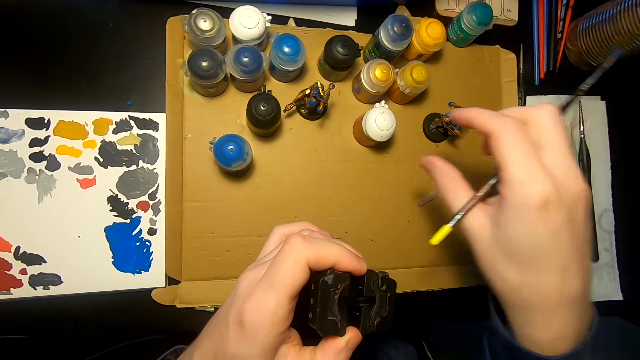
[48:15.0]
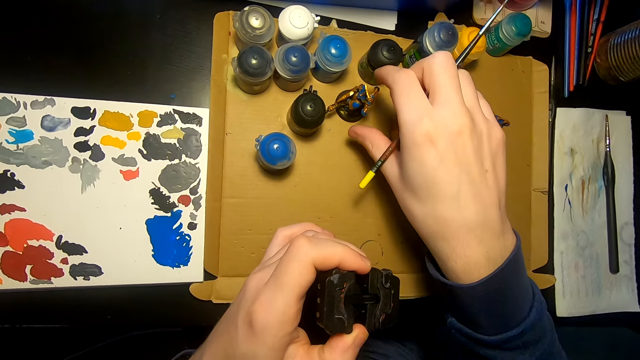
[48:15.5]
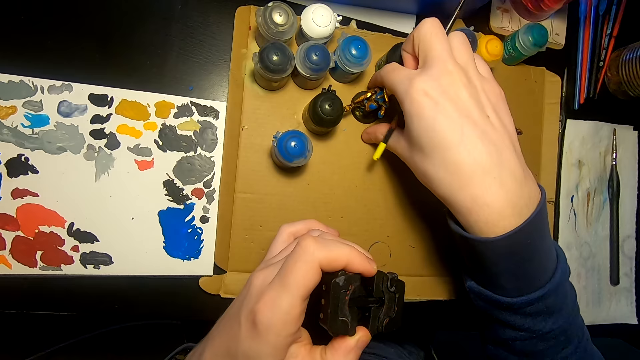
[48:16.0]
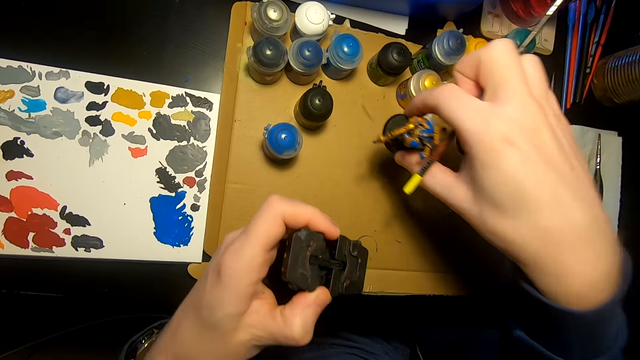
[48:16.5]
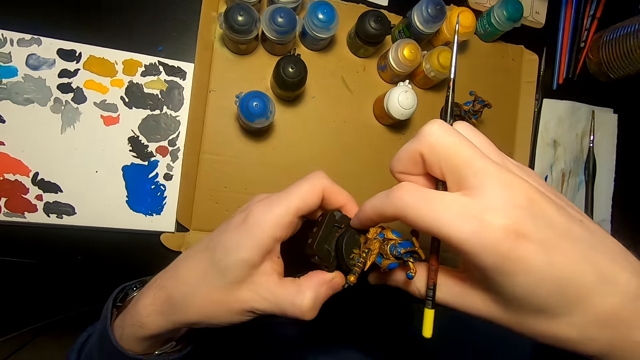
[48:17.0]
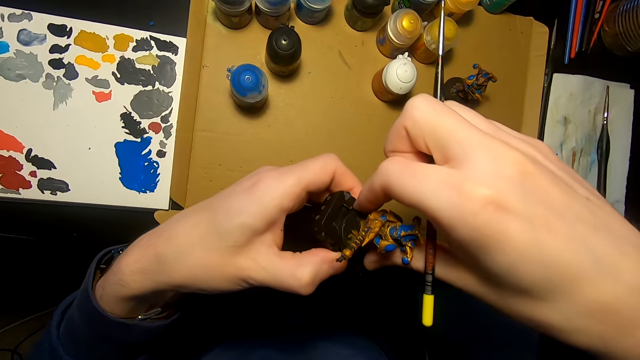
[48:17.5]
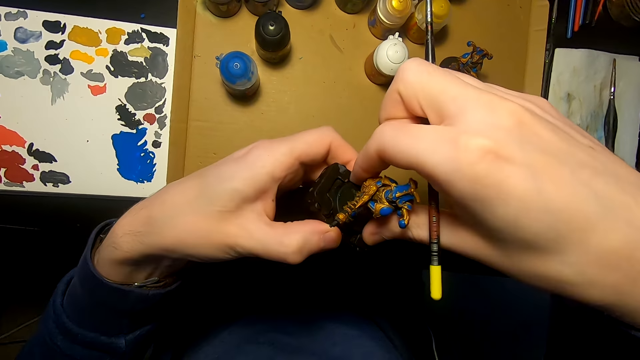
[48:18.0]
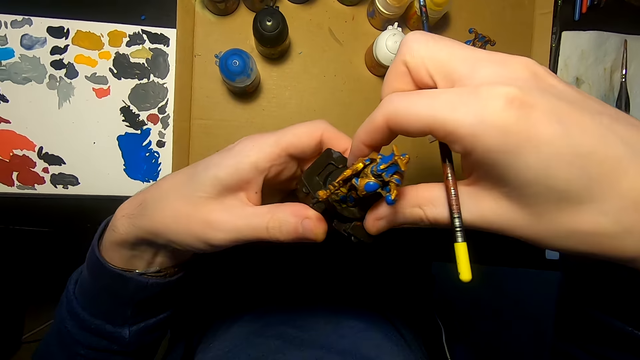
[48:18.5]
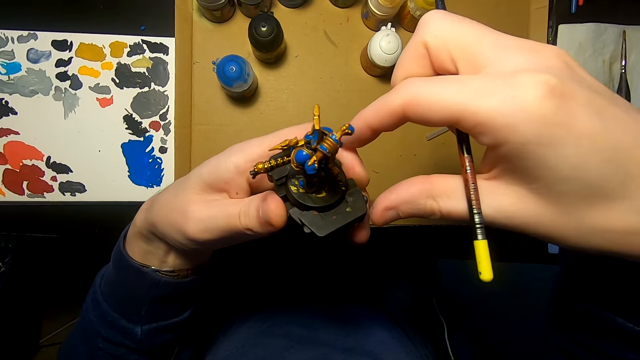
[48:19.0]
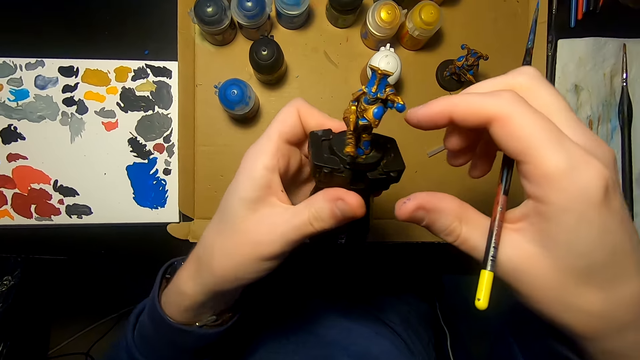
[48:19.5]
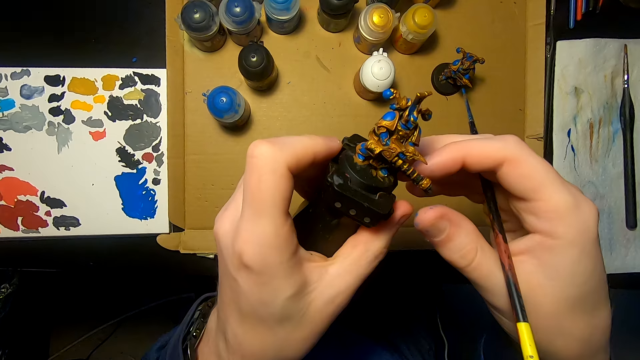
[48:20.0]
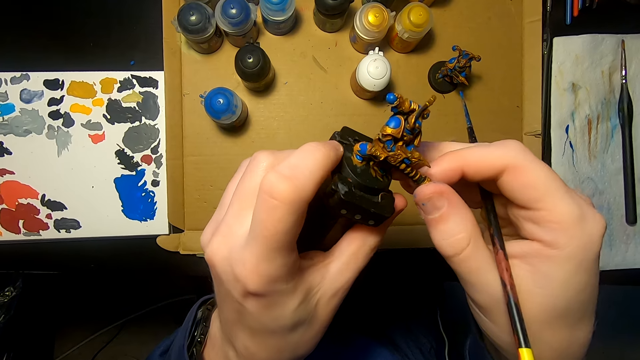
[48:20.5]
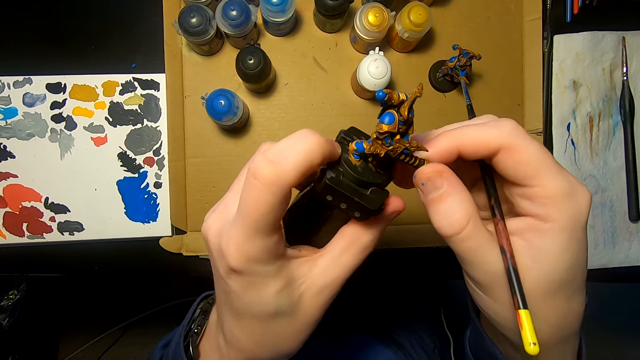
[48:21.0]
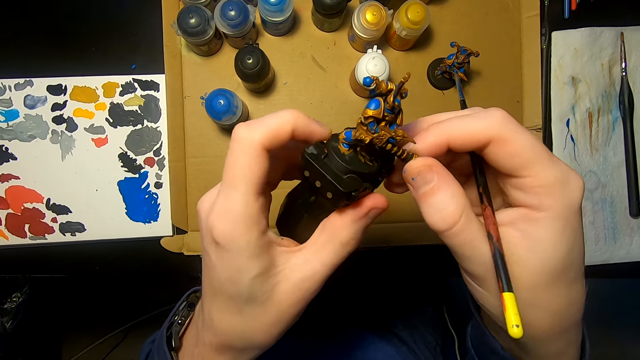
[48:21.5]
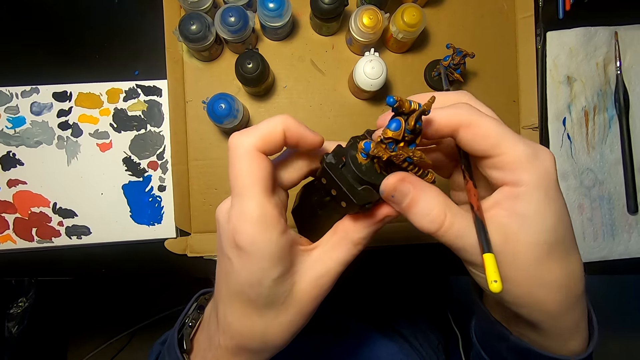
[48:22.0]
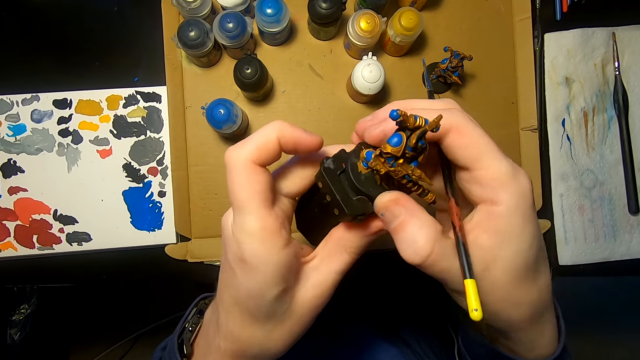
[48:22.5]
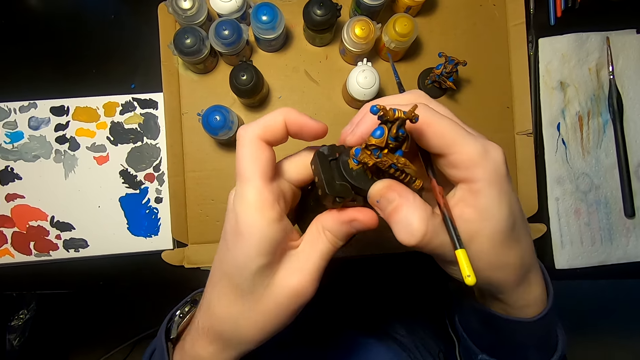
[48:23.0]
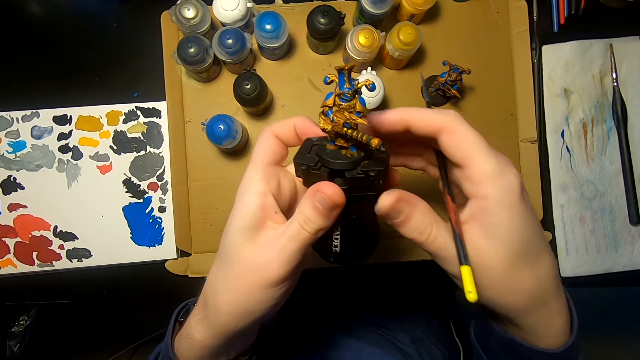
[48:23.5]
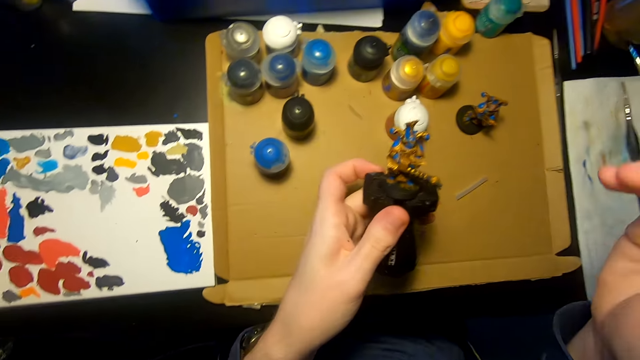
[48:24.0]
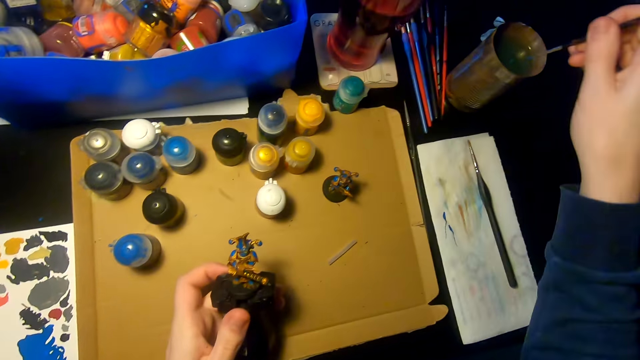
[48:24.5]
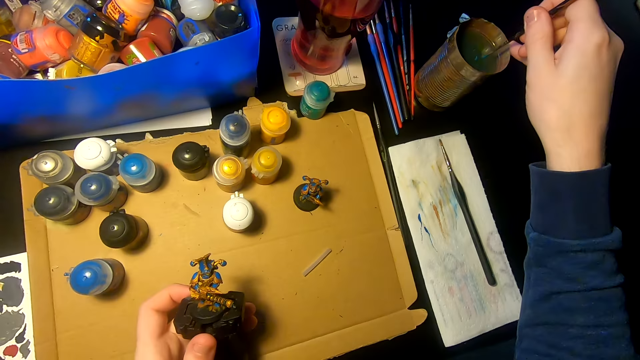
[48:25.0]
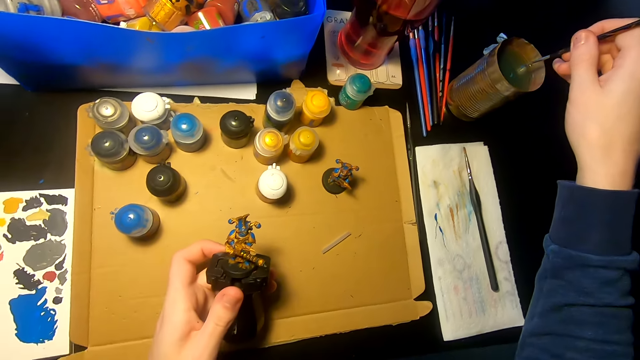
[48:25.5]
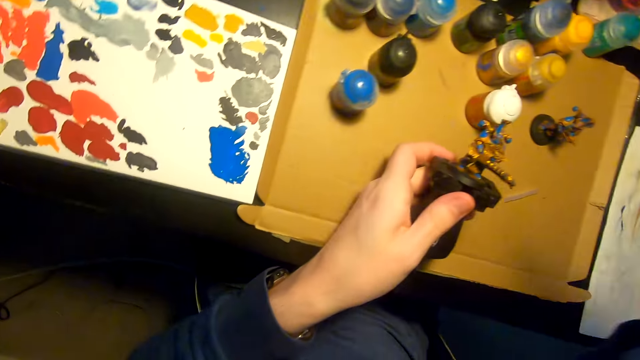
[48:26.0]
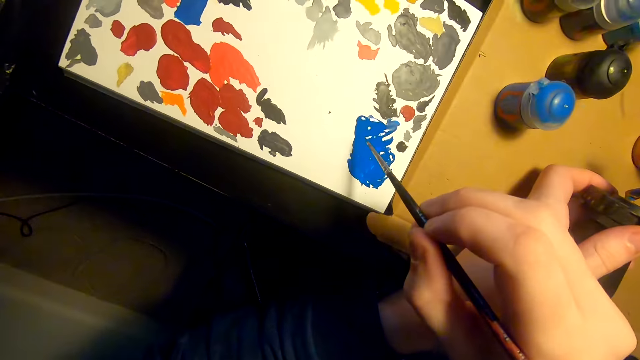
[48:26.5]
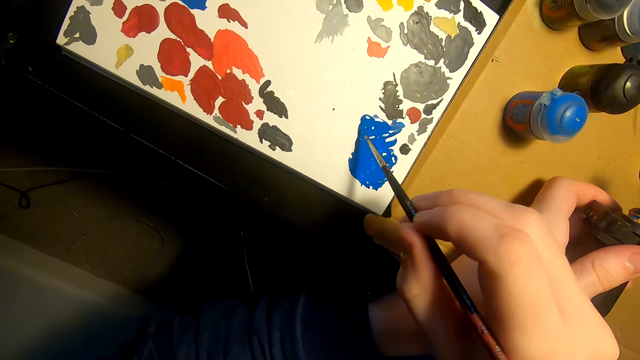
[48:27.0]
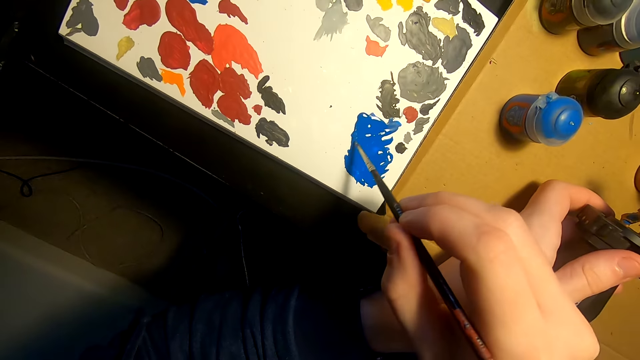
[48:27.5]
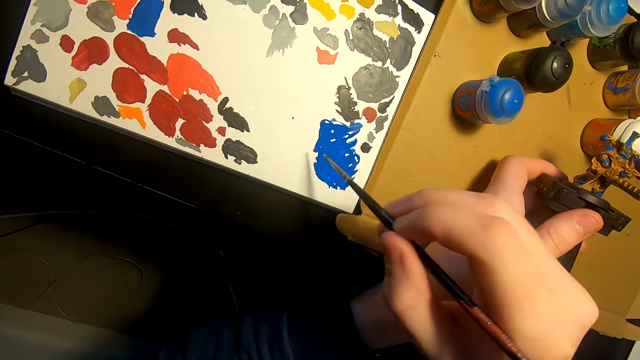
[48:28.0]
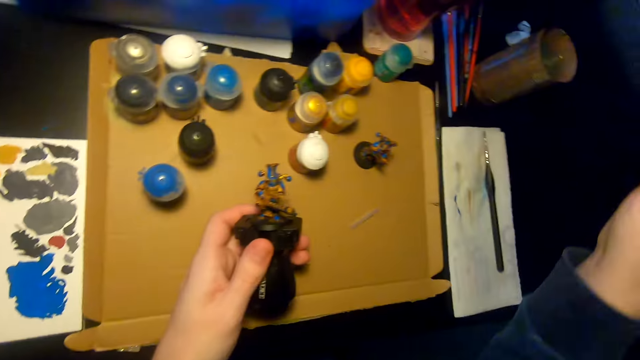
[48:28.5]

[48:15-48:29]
The camera wearer puts a figurine or sculpture on the table and moves the right hand. They pick up the figurine and put the figurine on a painting holder. They look at the sculpture and touch the figurine. They tighten the figurine on the painting holder. They move the right hand, lift the right hand, and dip a paintbrush or pen brush in water. They lift the right hand and rub the pen brush on the paint. They dip the paintbrush in the paint.

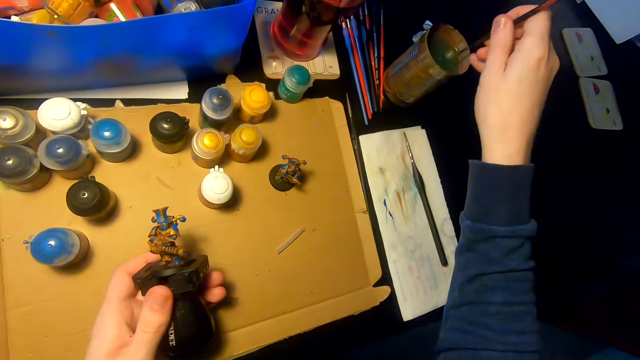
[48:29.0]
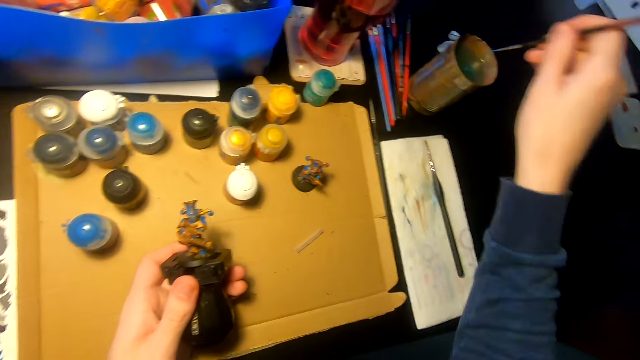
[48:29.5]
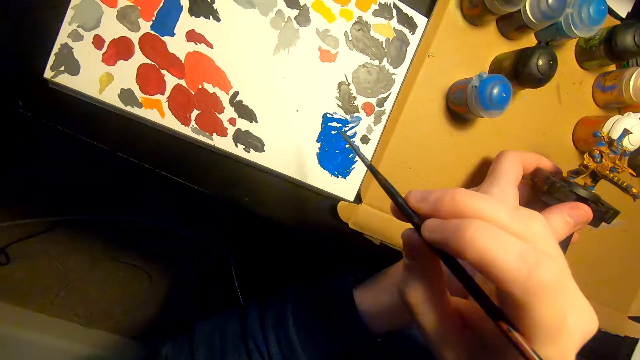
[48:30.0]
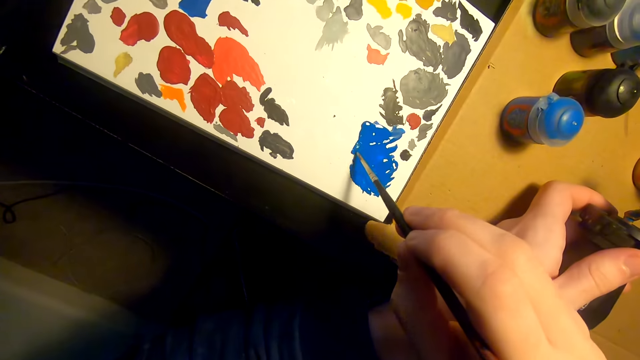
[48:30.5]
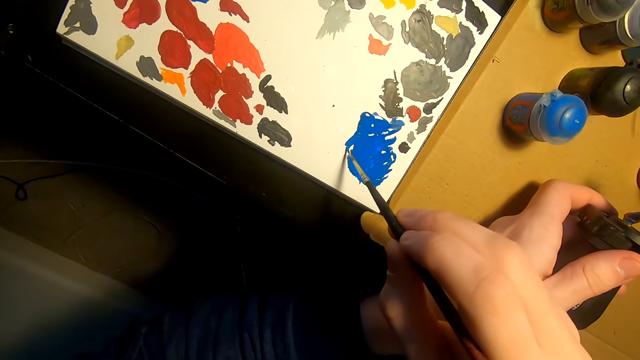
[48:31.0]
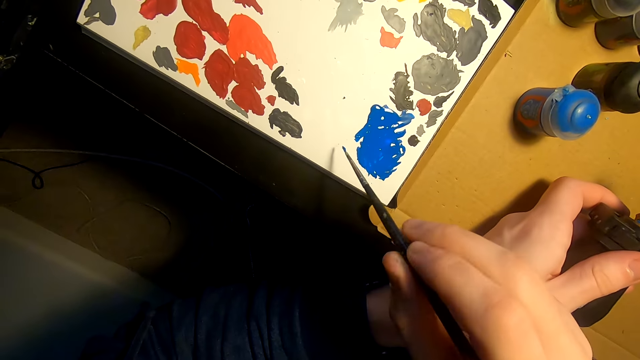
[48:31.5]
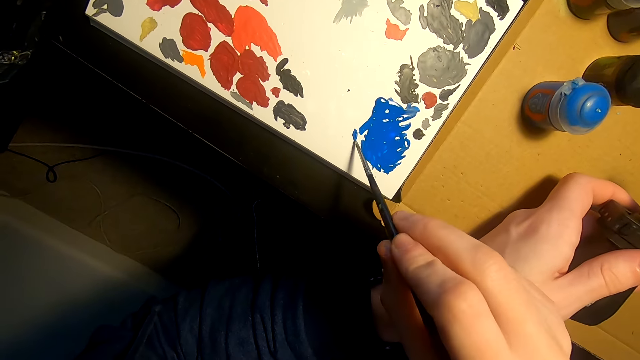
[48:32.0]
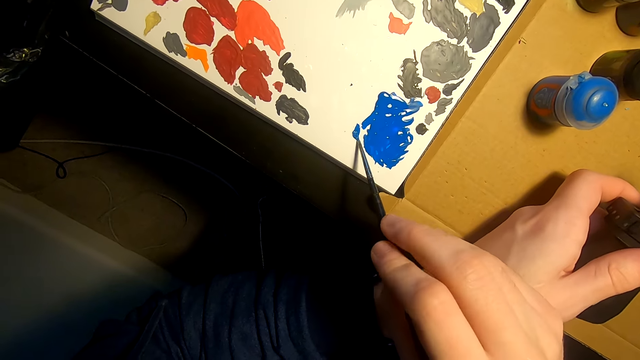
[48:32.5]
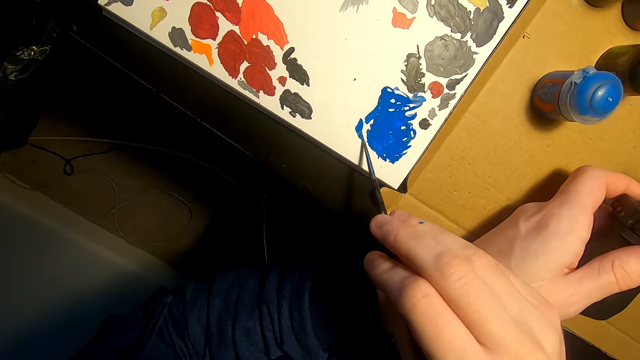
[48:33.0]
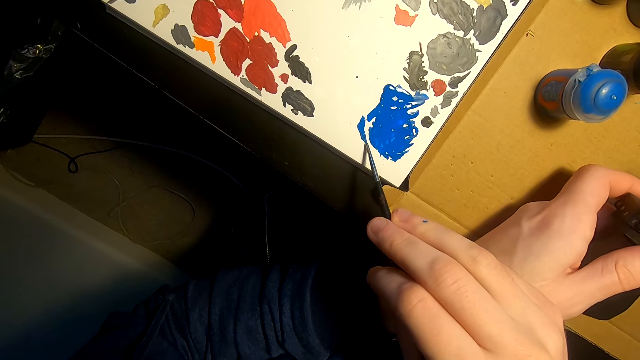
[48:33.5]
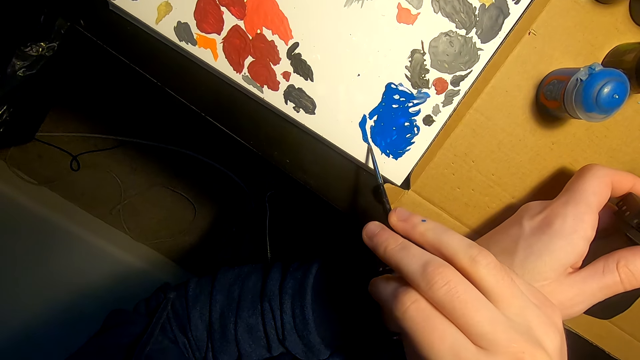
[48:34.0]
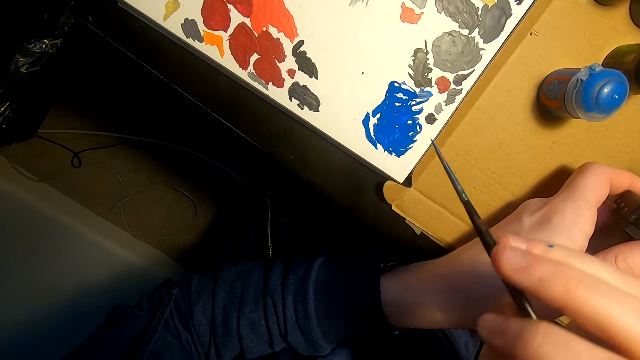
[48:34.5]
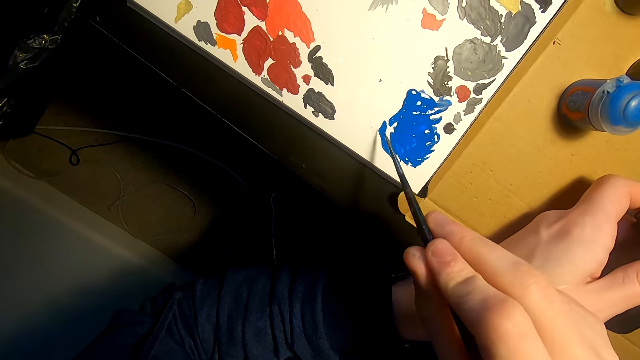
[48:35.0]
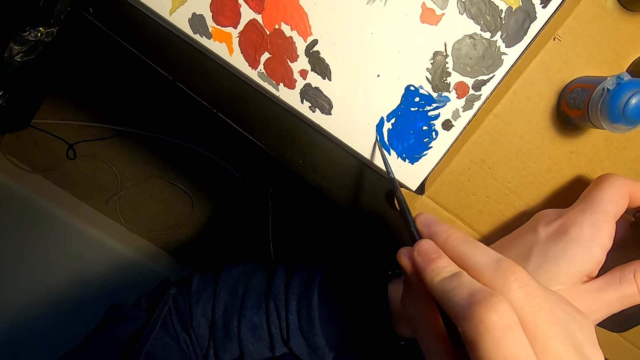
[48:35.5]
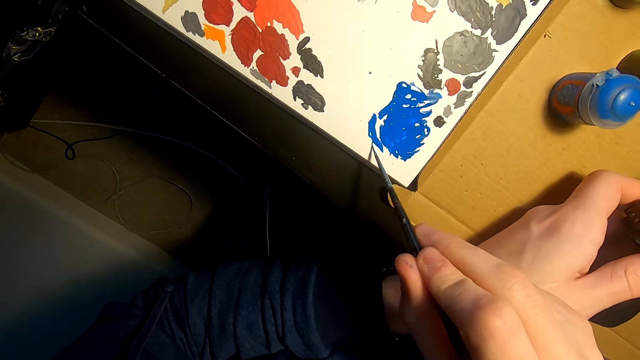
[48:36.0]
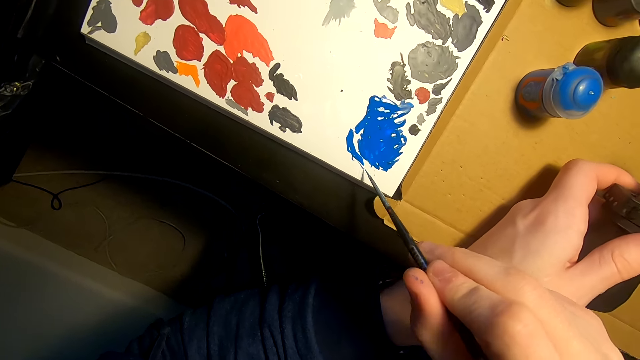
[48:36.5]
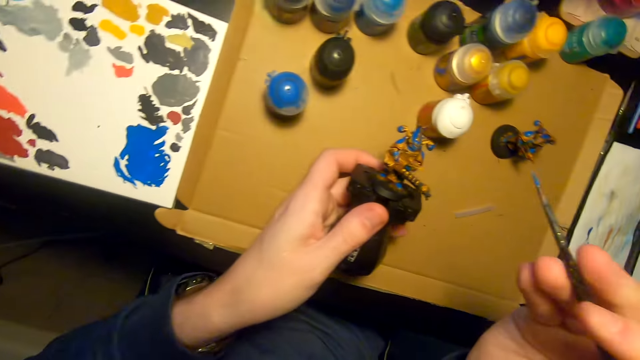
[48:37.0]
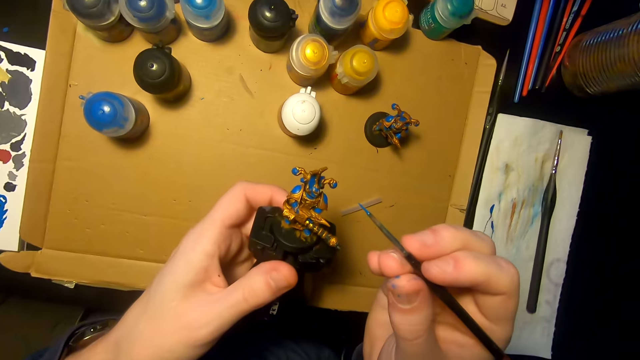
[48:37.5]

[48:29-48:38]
The camera wearer lifts the right hand and dips a paintbrush or pen brush in water. They lift the right hand and rub the pen brush on the paint. They dip the paintbrush in the paint. They lift the pen brush and rub the pen brush on the paint again. They dip the paintbrush in the paint again. They lift the pen brush.
